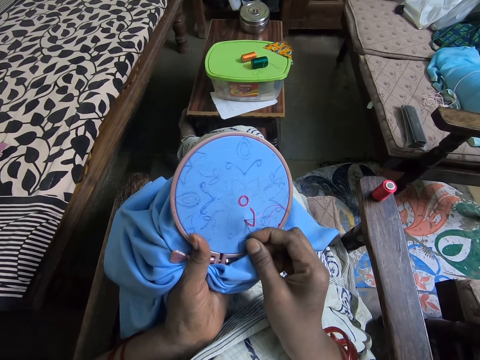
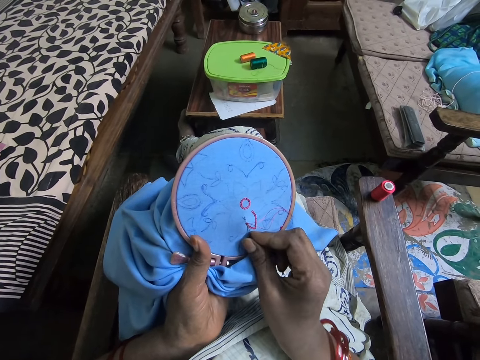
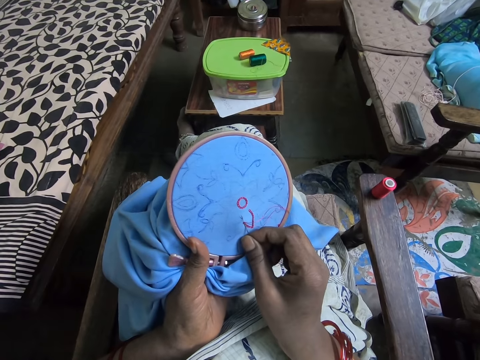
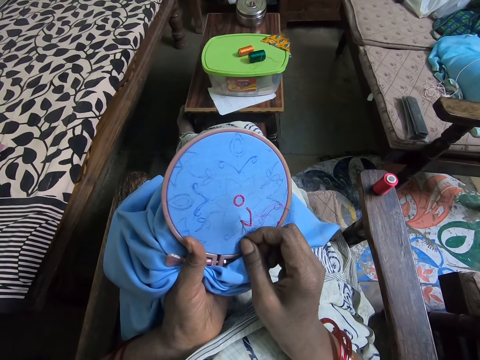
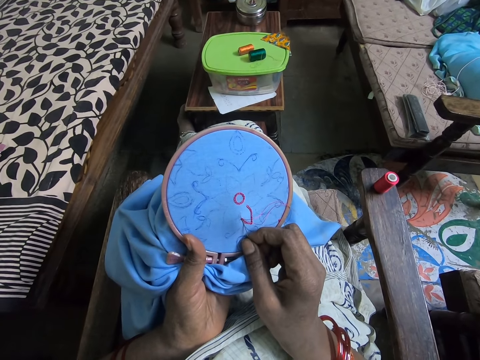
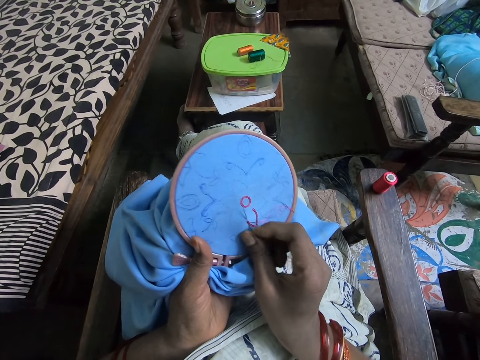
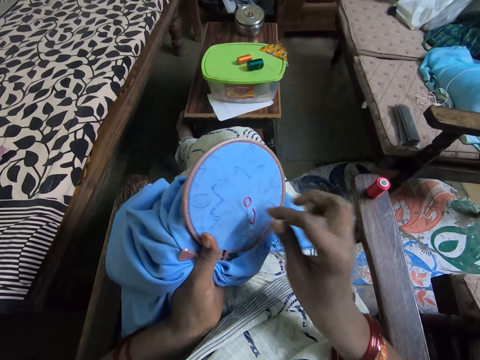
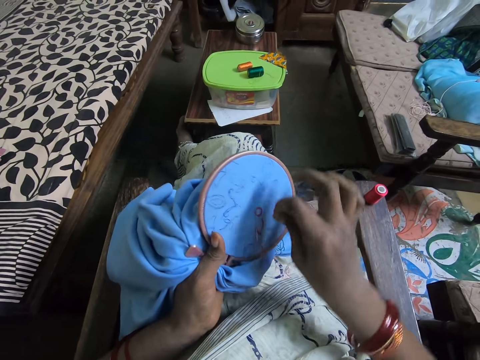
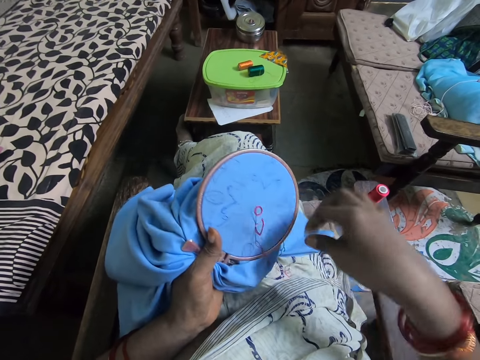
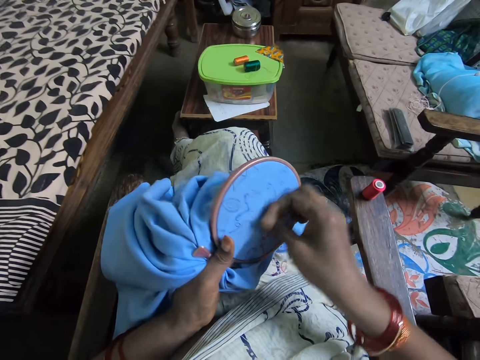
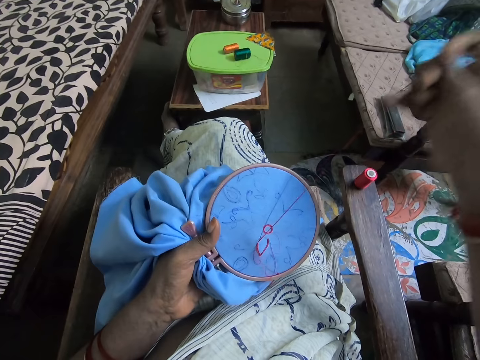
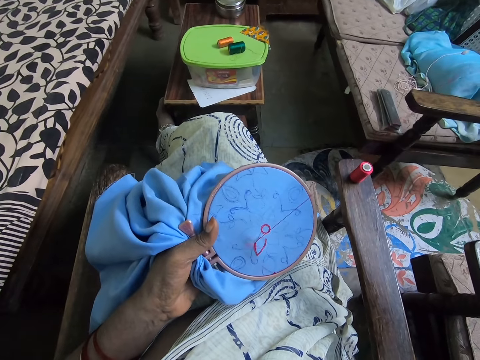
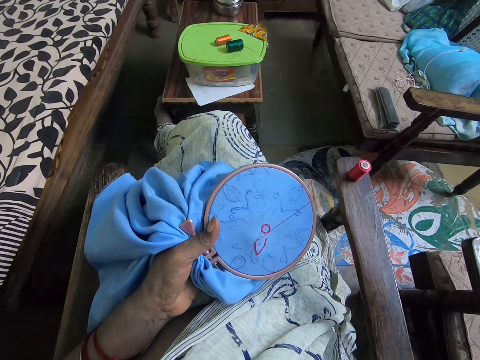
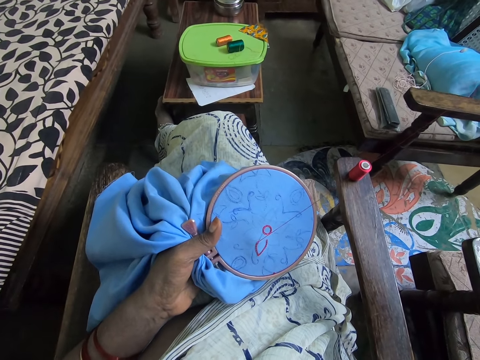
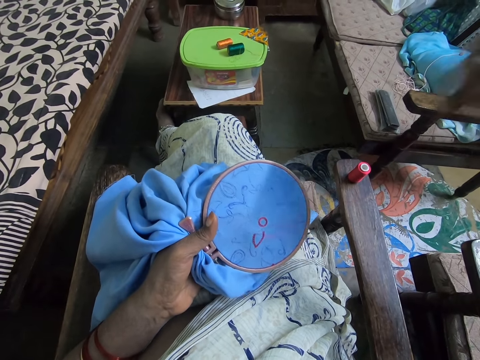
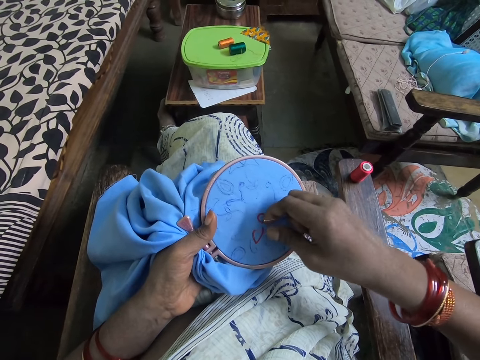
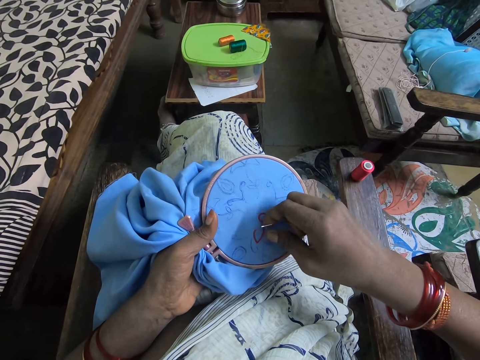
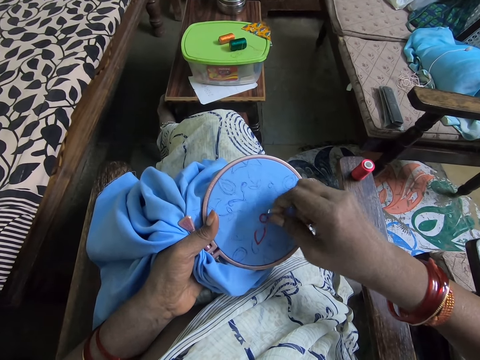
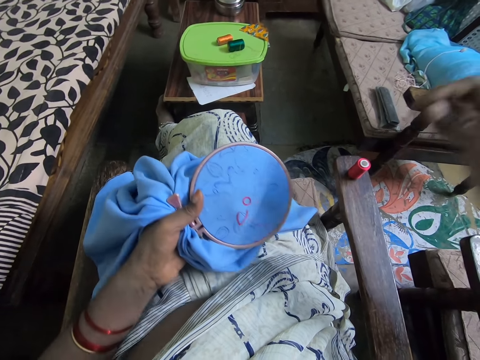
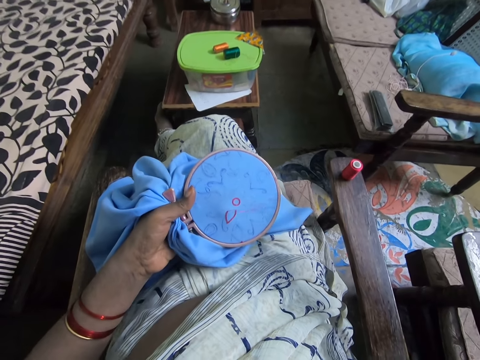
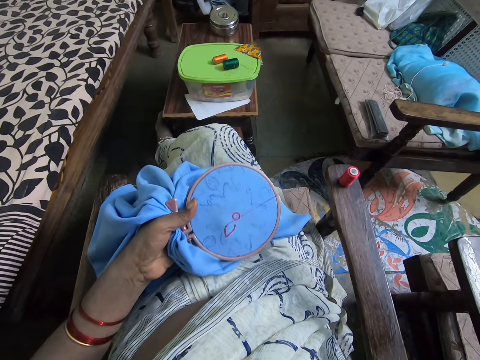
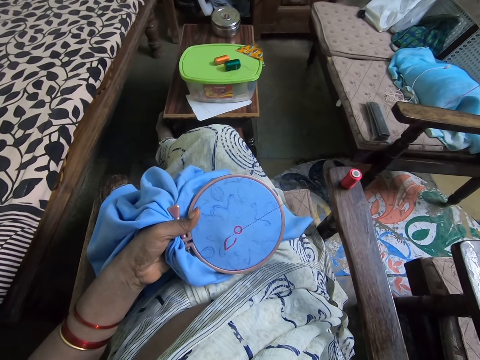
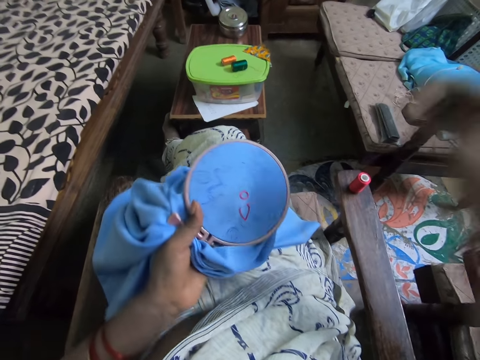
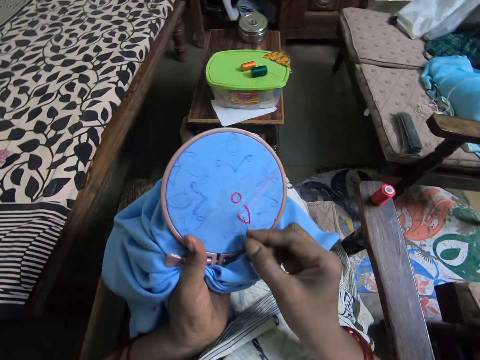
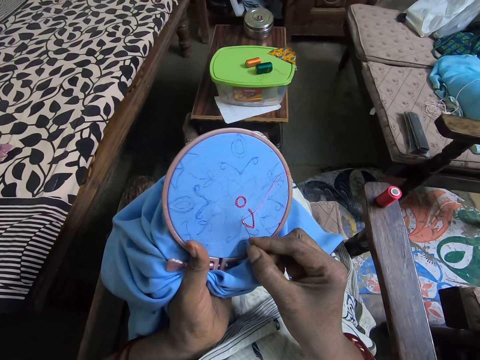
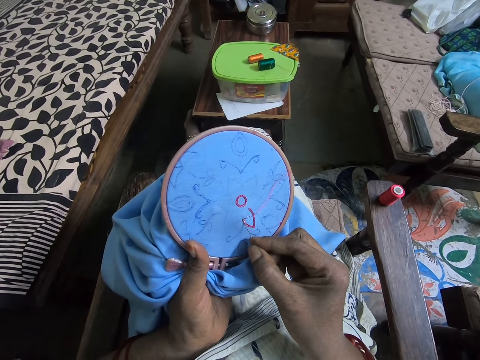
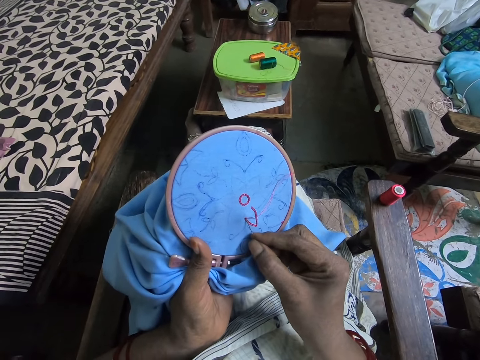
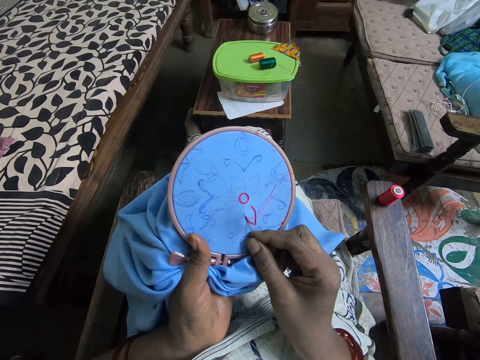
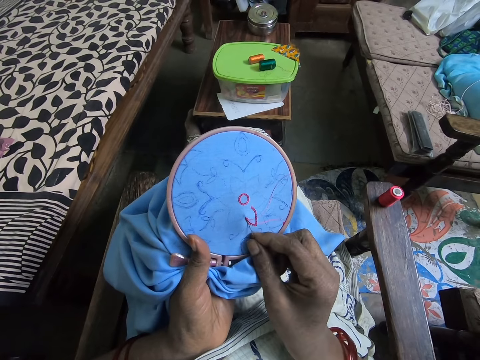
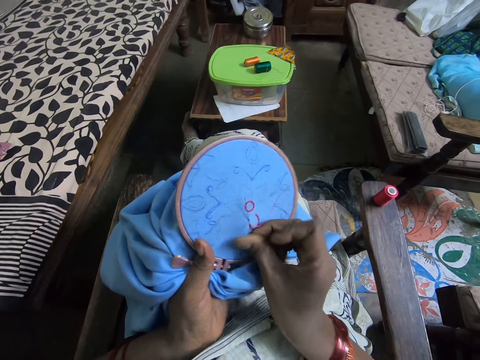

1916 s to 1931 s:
The camera wearer rolls the thread around the needle. They pull the needle and pull the thread. They straighten the thread and sew the material with the needle.

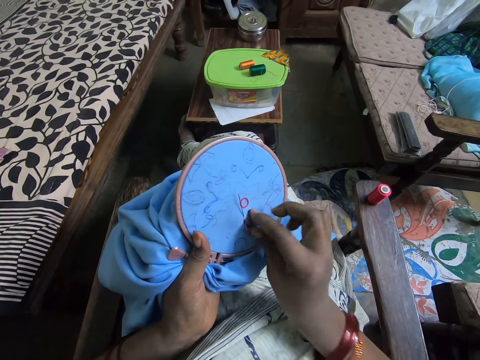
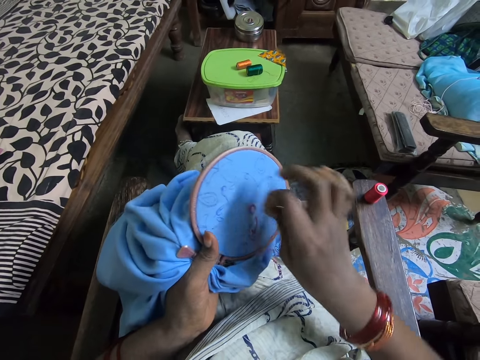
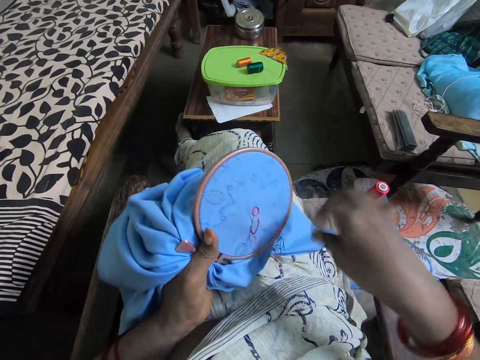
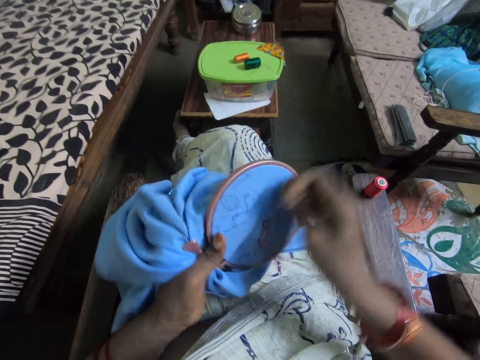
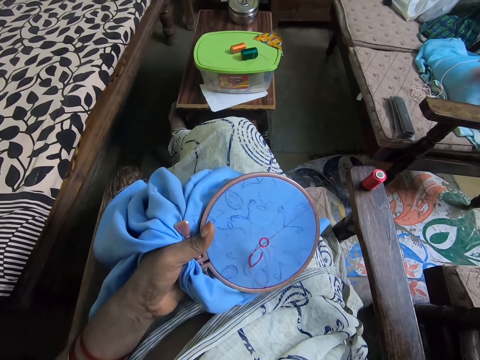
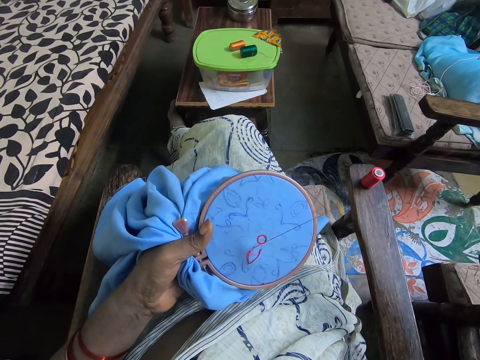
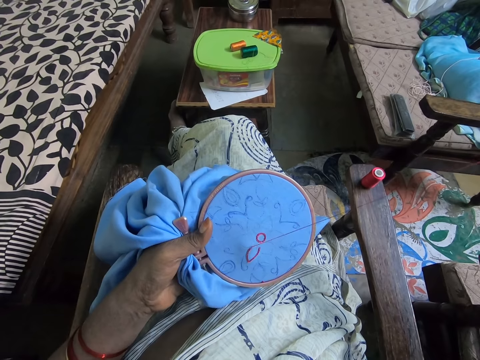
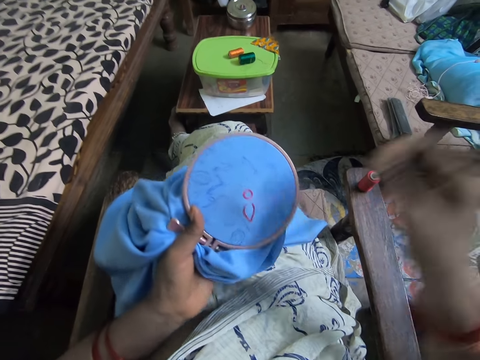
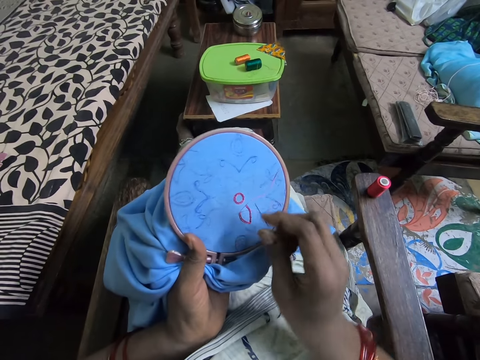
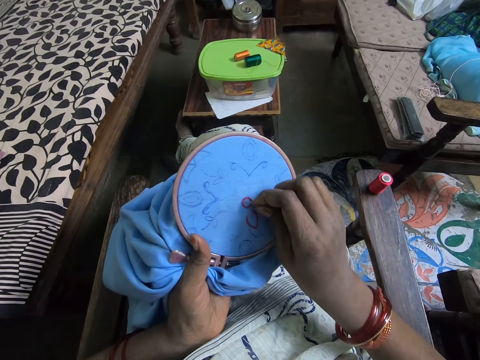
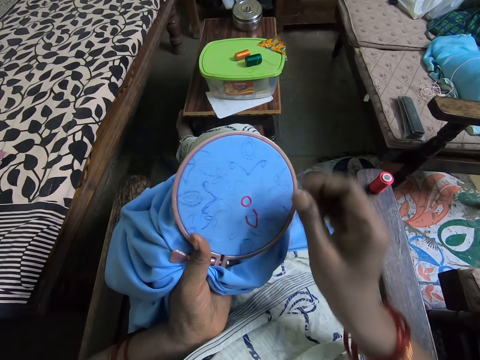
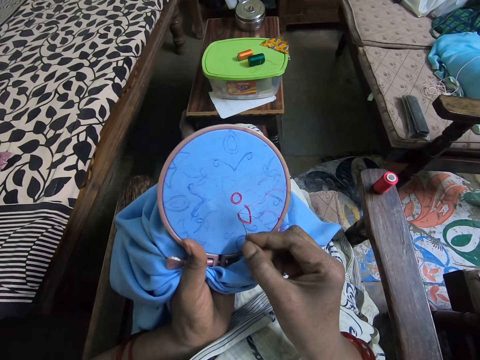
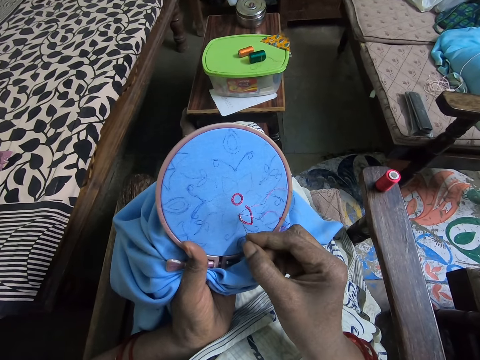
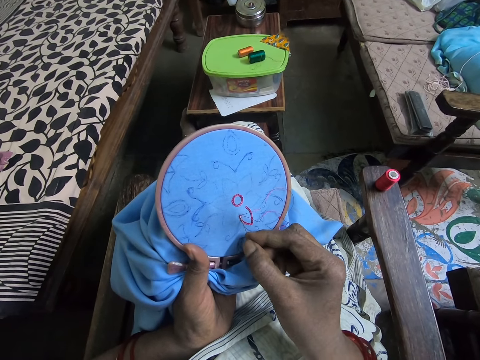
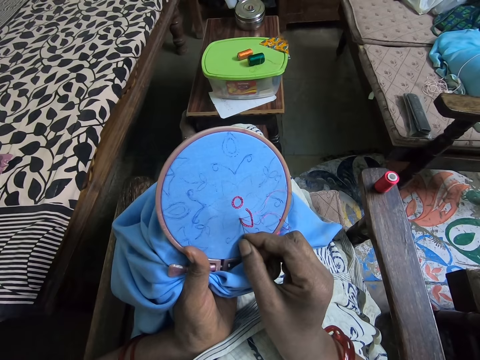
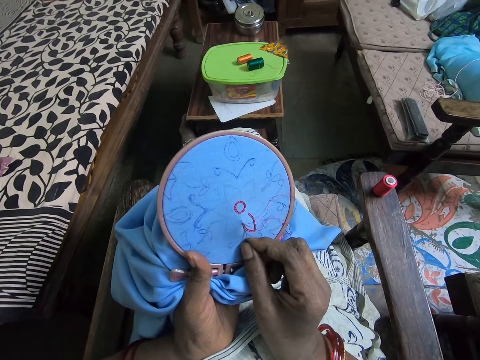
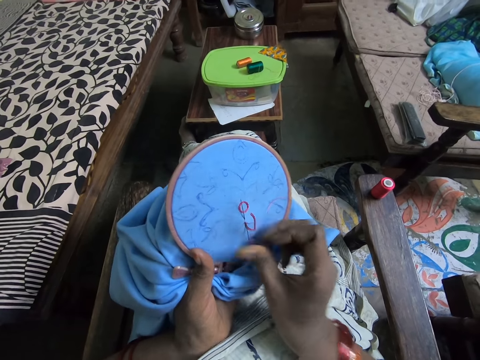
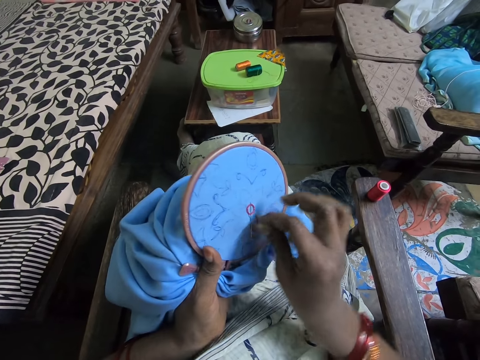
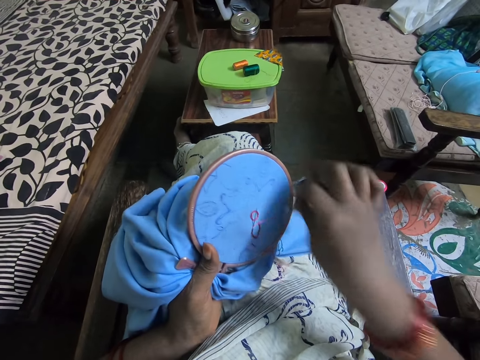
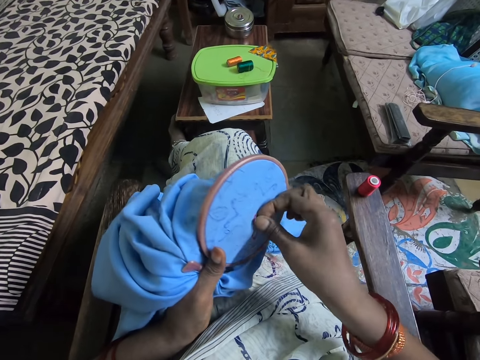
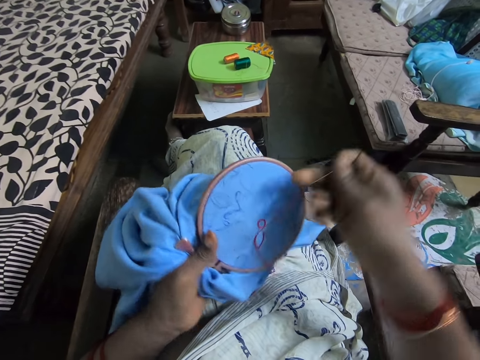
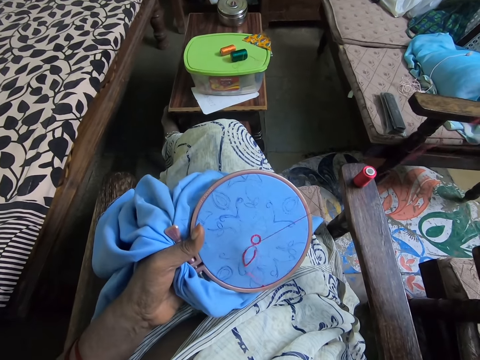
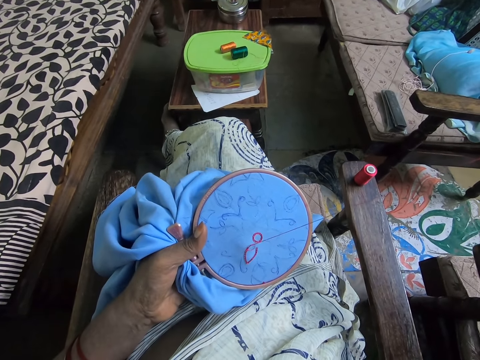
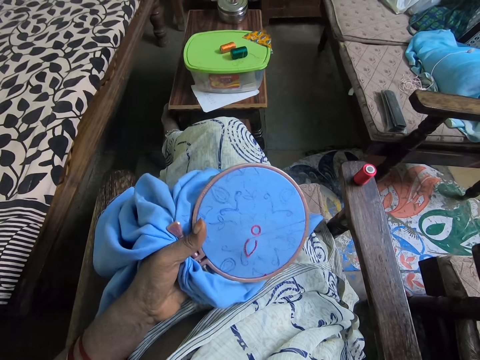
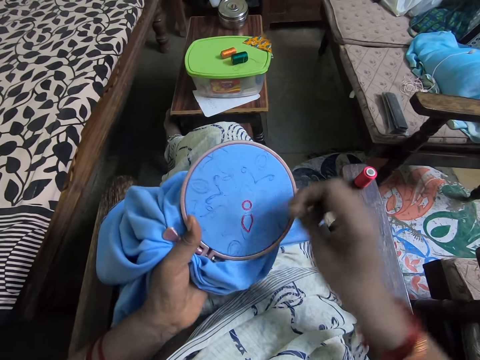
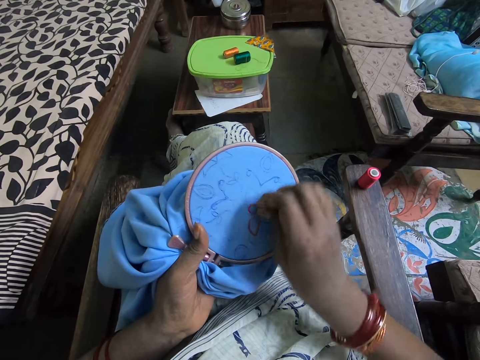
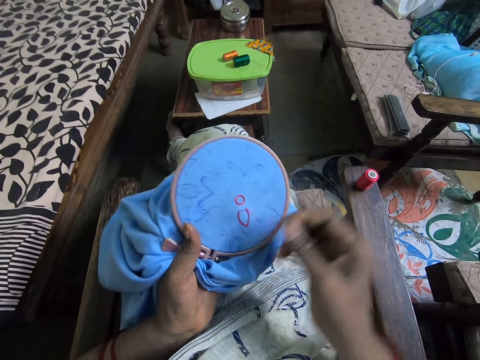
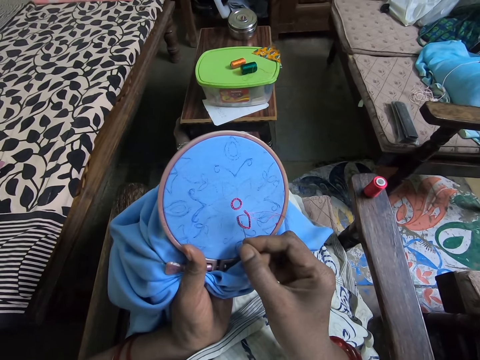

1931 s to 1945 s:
The camera wearer rolls the thread around the needle. They pull the needle and pull the thread. They sew the material with the needle. They roll the thread around the needle again. They pull the needle and pull the thread again.
